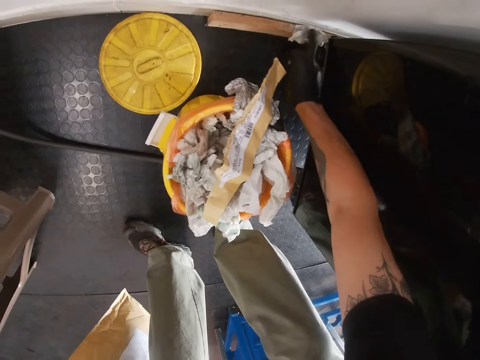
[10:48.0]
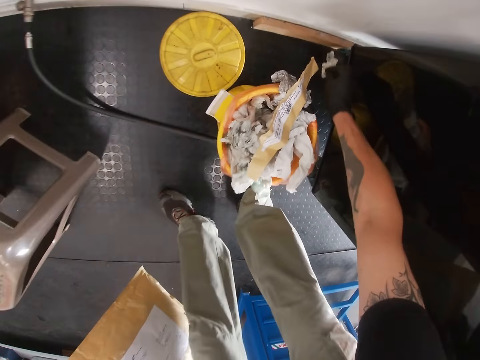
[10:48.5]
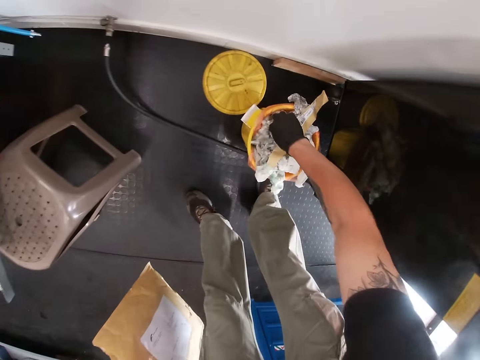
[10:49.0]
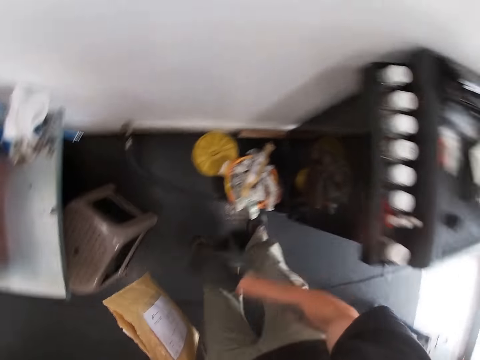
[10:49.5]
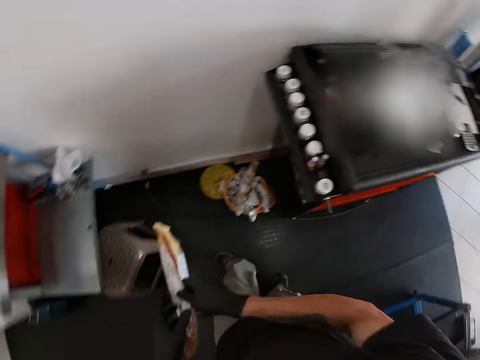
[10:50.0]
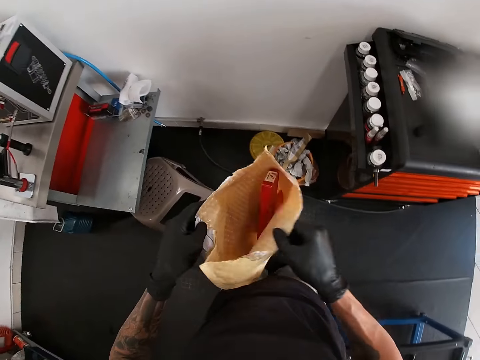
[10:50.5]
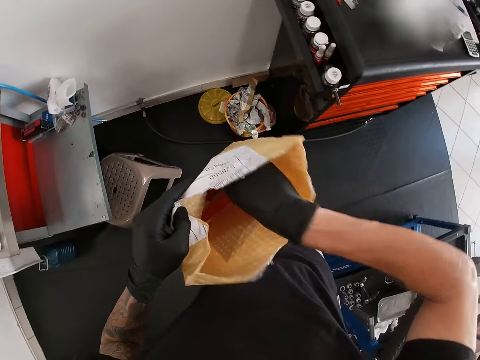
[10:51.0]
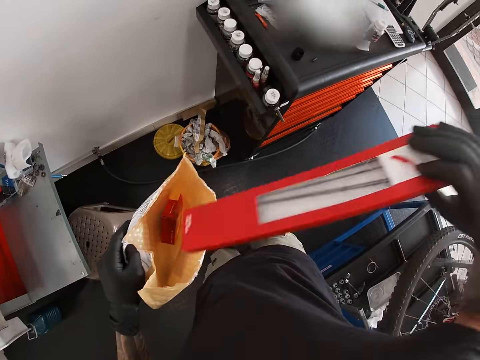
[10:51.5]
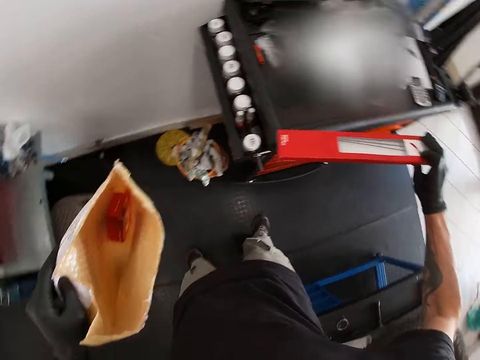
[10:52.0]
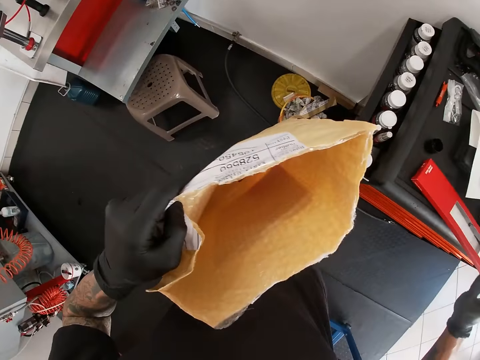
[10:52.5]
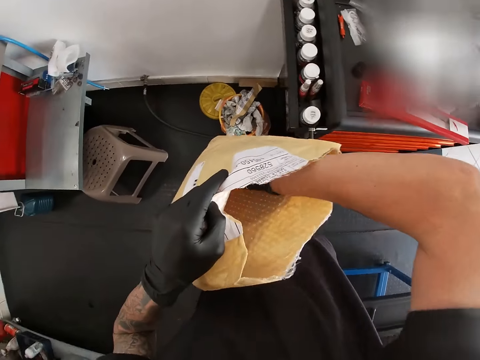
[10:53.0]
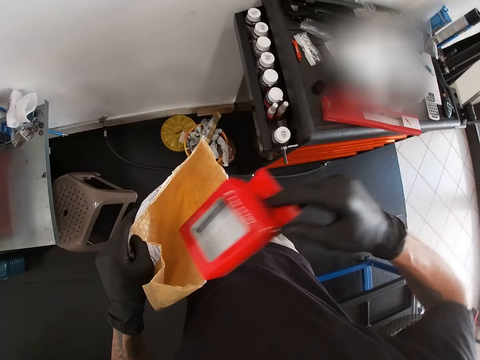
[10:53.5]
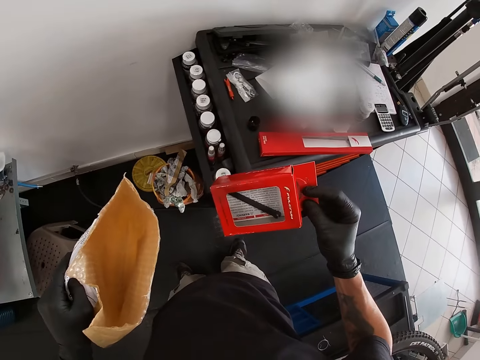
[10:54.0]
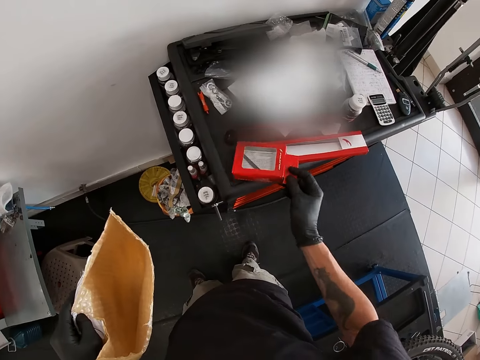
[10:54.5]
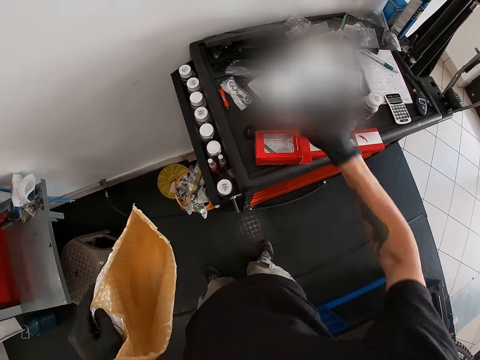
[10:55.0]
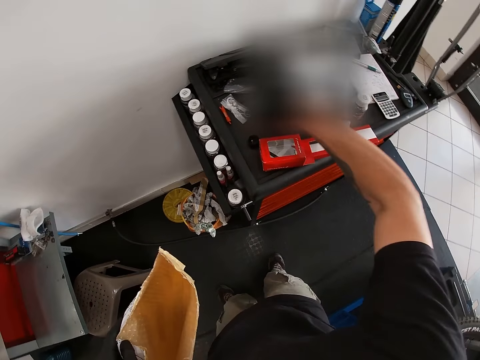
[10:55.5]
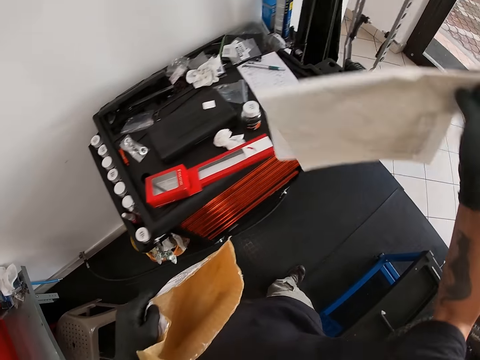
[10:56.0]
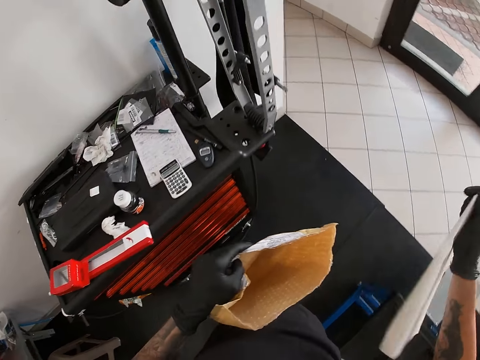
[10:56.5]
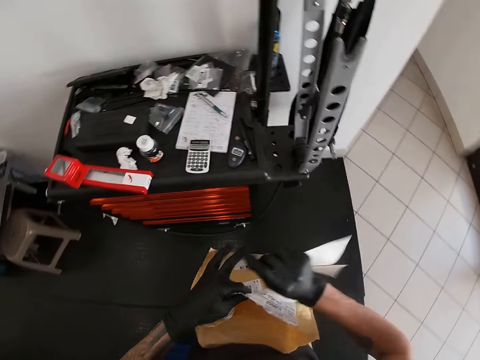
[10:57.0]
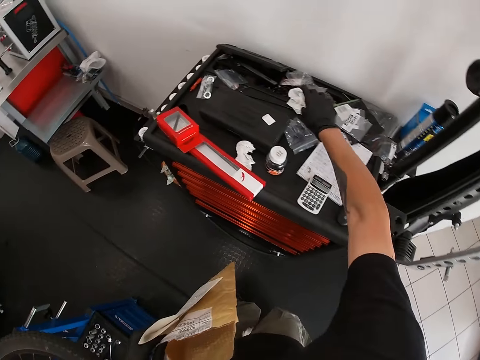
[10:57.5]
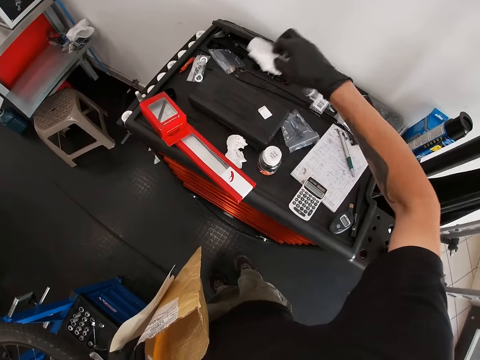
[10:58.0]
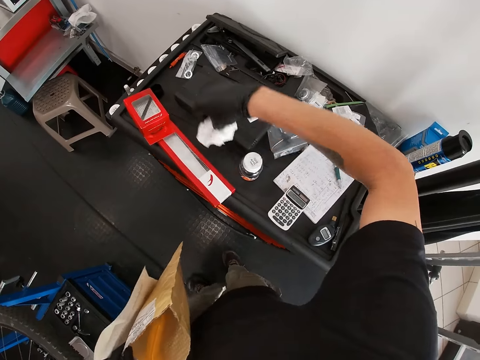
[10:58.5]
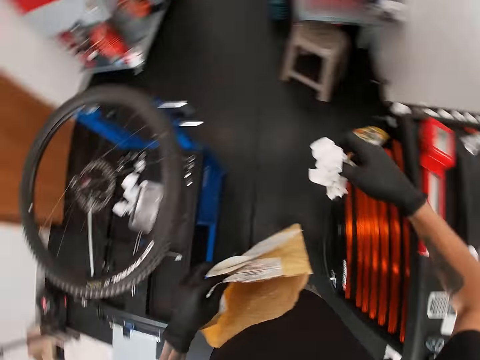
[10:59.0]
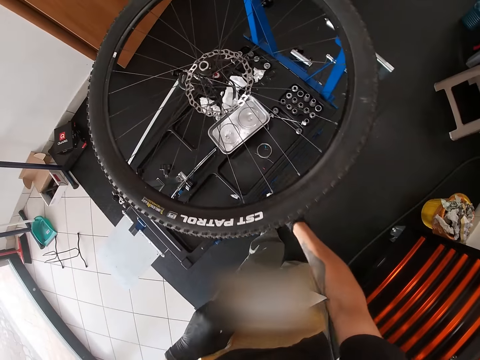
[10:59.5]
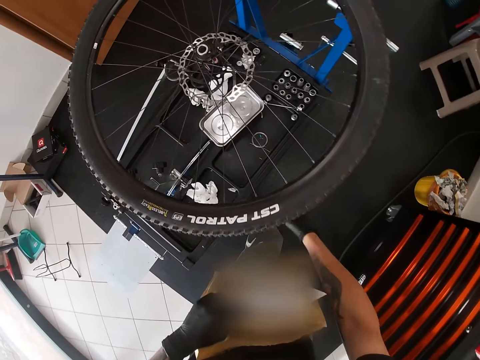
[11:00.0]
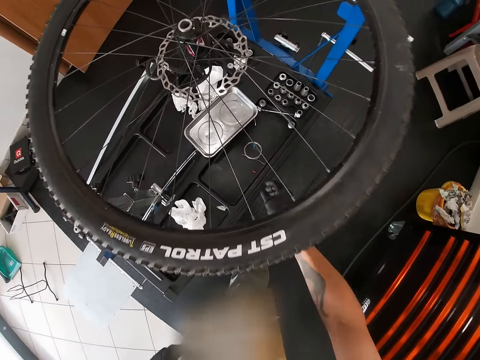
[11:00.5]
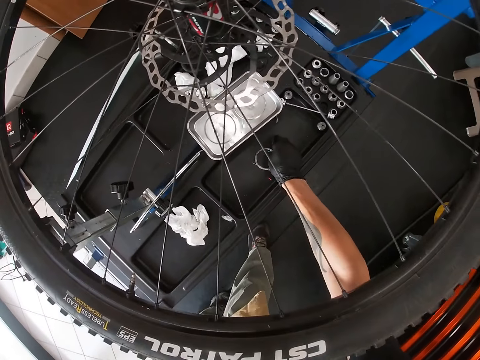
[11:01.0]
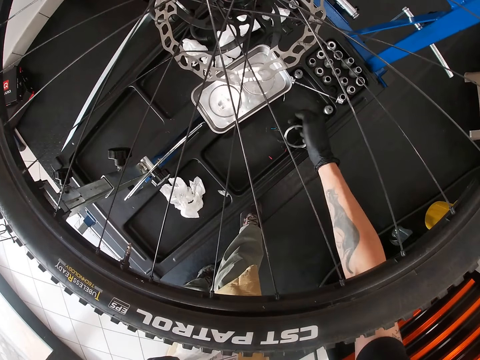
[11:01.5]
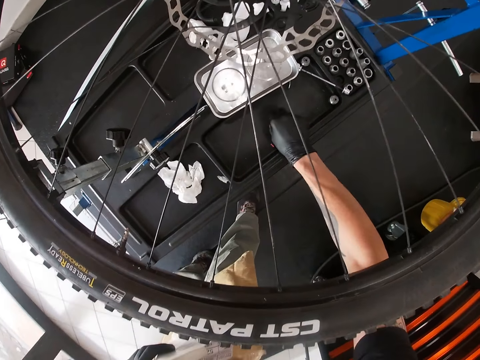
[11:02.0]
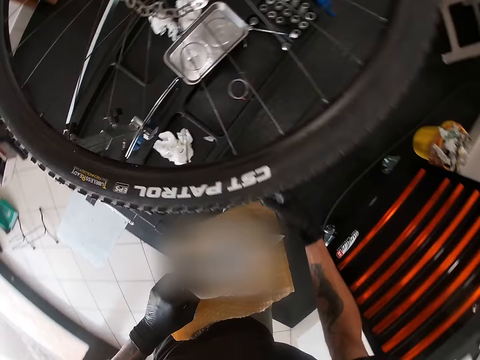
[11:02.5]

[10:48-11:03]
The camera wearer places the papers in the trash can with his right hand. He opens the envelope with both hands. He holds the envelope with his right hand. He brings out a long red box from the envelope with his right hand. He places the long red box on the tools cabinet with his right hand. He brings out a red box or spoke wrench pack from the envelope with his right hand. He places the red box on the cabinet with his right hand. He stares at the wrench pack. He picks a white paper from the cabinet with his right hand. He holds the white paper in his left hand. He picks tissue from the cabinet with his right hand. He drops the tissues on the work tool tray in the workshop with his right hand. He picks a spacer from the work tool tray with his right hand. He shifts something on the stand. He places the spacer on the work tool tray with his right hand.

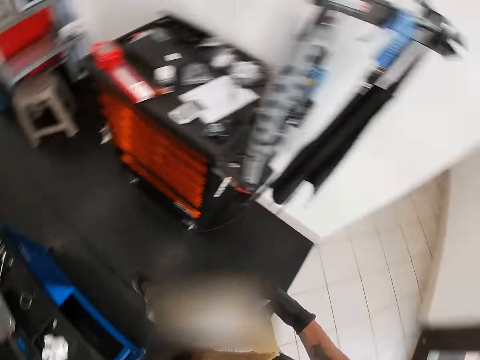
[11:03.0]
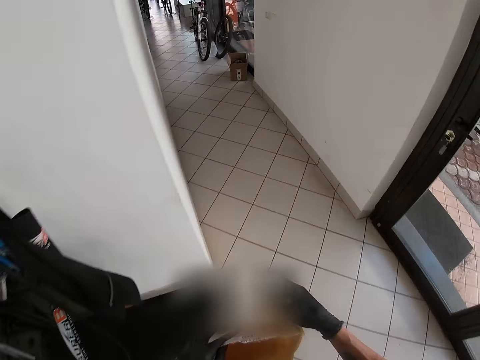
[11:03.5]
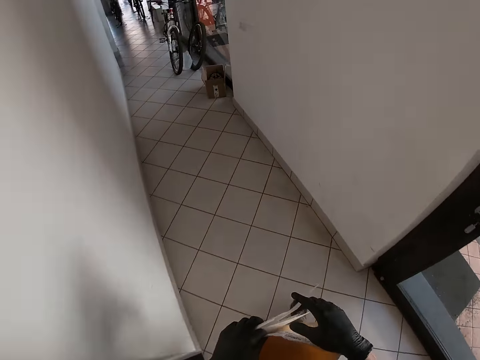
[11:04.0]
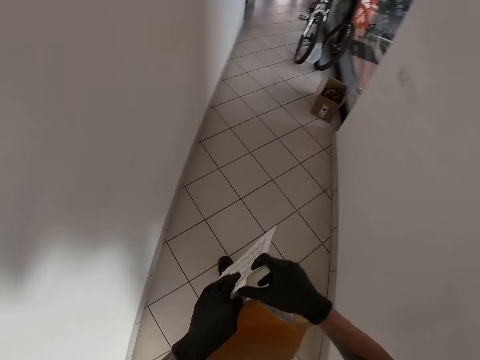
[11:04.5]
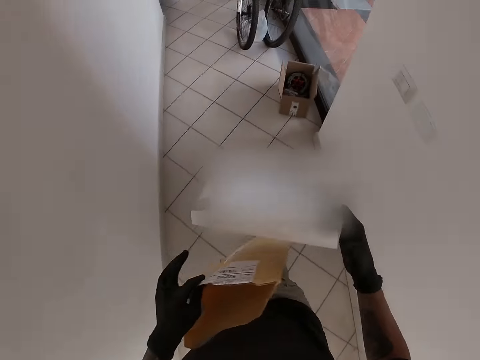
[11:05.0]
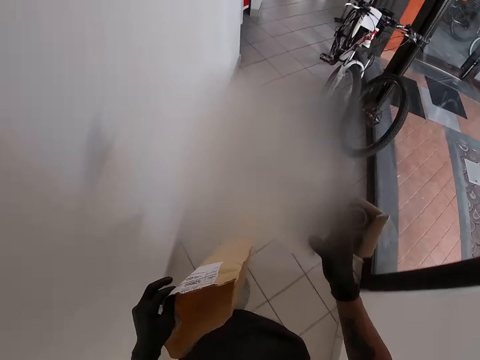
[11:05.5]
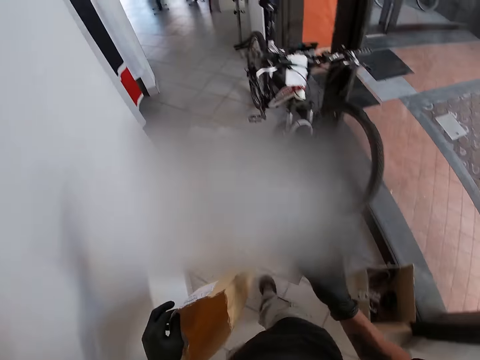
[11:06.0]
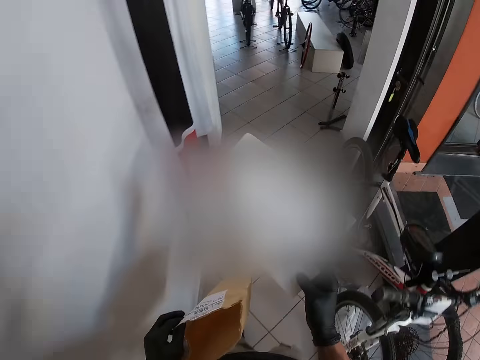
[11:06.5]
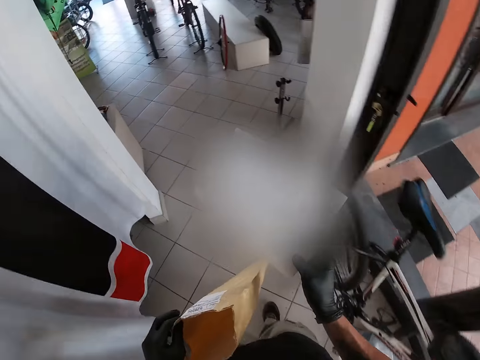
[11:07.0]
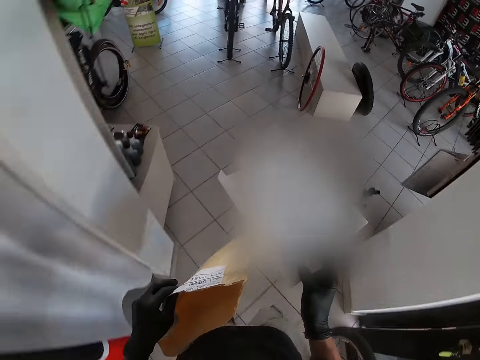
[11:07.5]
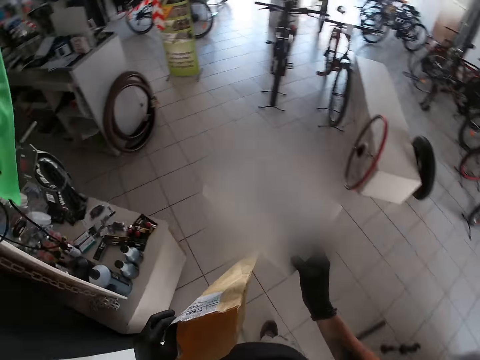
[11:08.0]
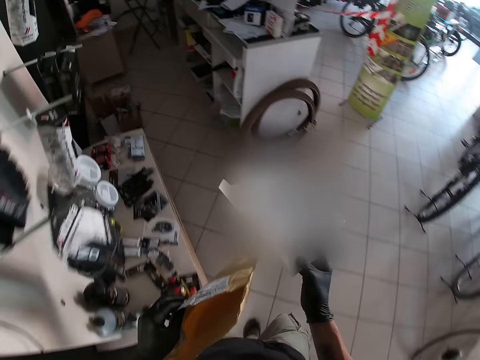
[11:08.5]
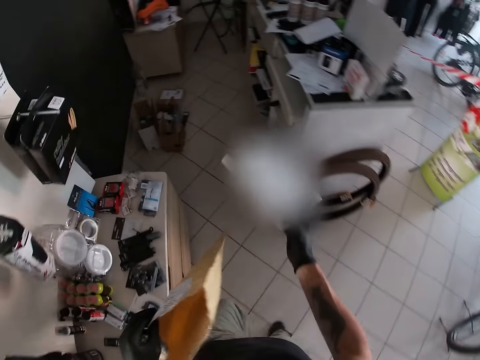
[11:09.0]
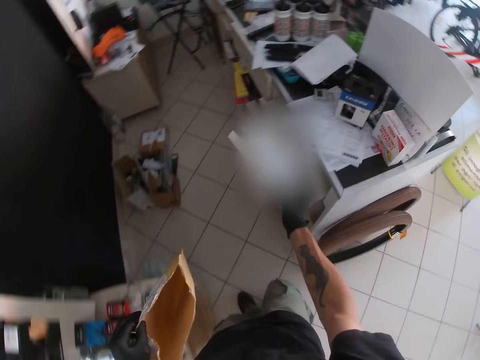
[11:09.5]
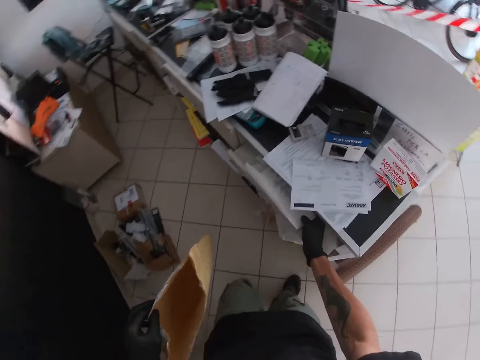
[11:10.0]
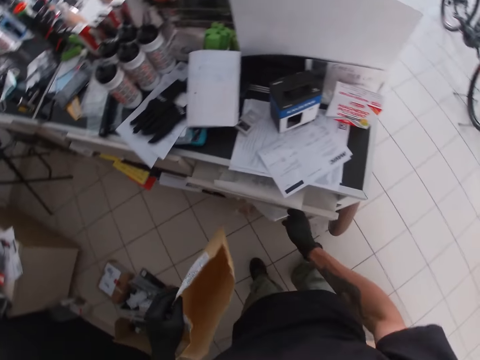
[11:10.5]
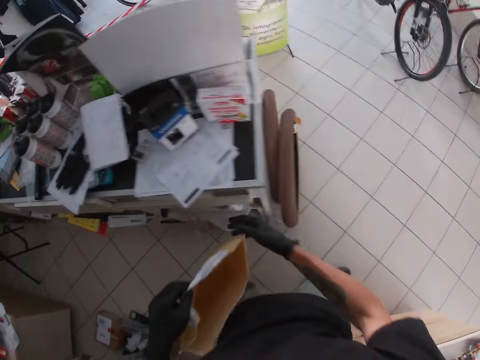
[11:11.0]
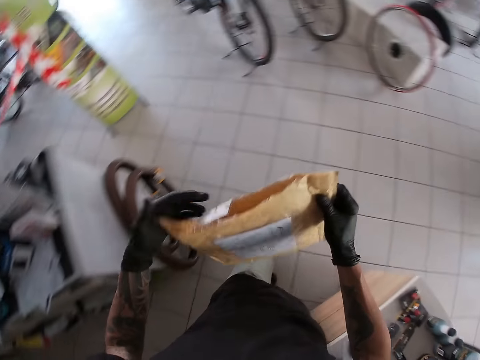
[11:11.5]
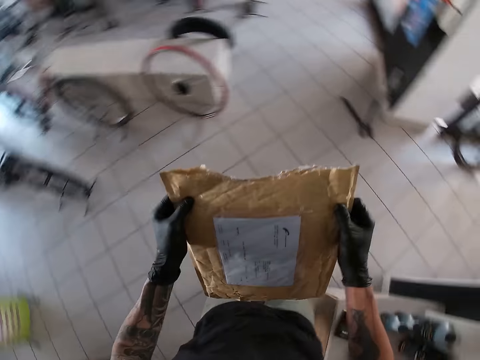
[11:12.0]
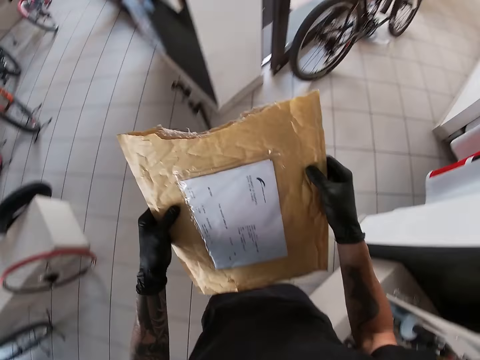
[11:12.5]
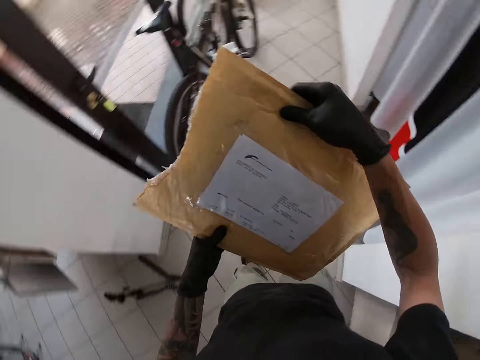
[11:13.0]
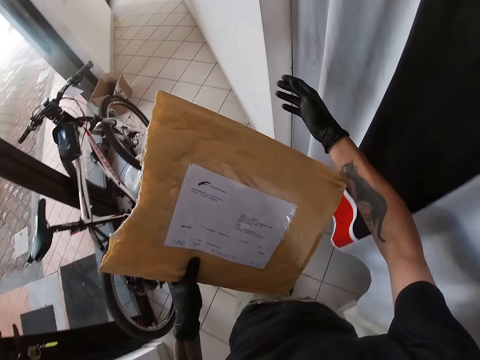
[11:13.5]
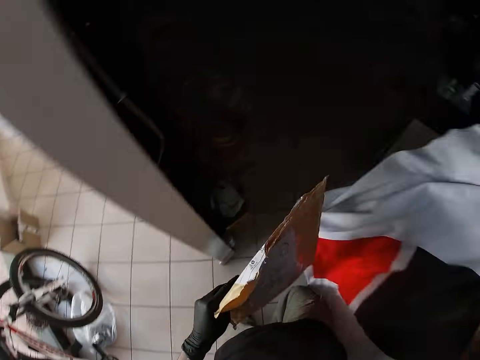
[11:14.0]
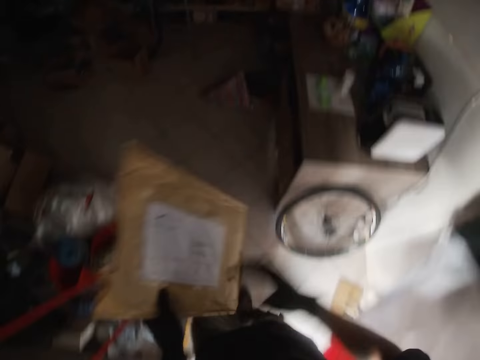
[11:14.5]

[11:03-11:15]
The camera wearer walks from the stand. He carries the paper and pack in his hands to the display room. He holds the white paper with his right hand. He picks the paper from left to right hand on his way. He walks into the room. He places the white paper in a drawer in the display room with his right hand. He closes the drawer with his right hand. He holds the envelope with both hands. He carries the paper pack to another room. He opens the room door curtain with his right hand. He passes the envelope from his left hand to his right hand.
